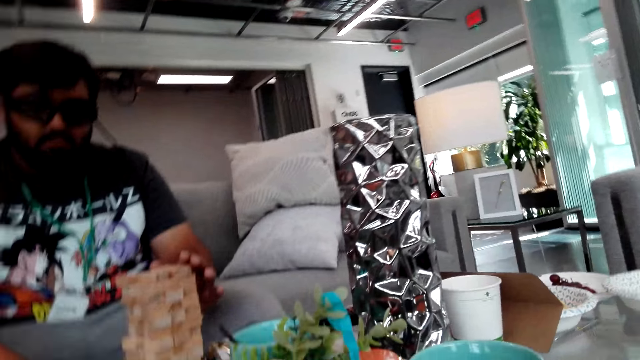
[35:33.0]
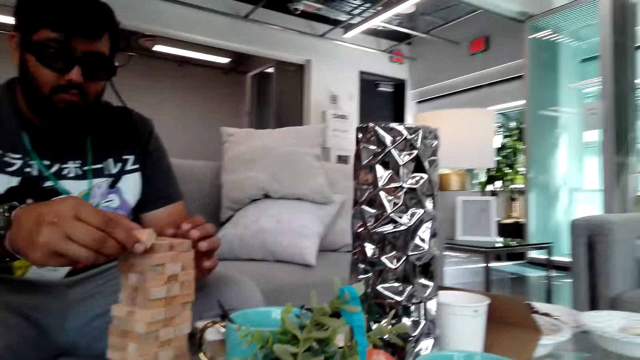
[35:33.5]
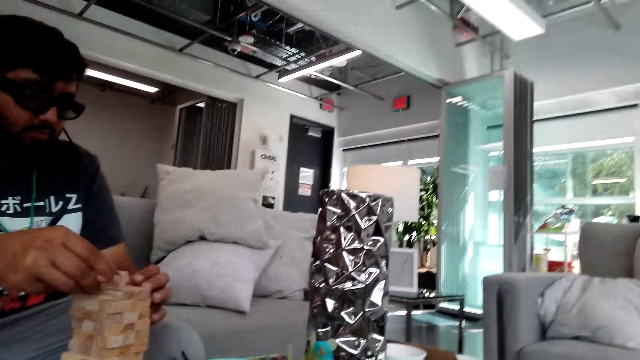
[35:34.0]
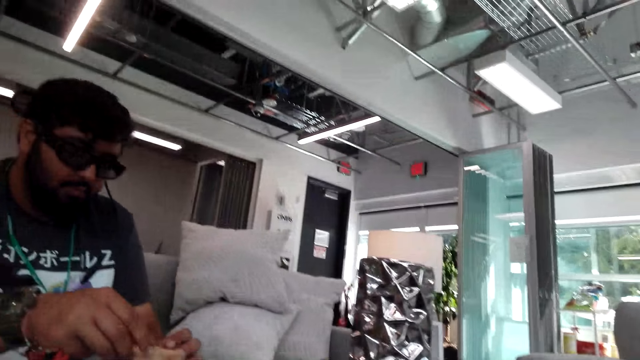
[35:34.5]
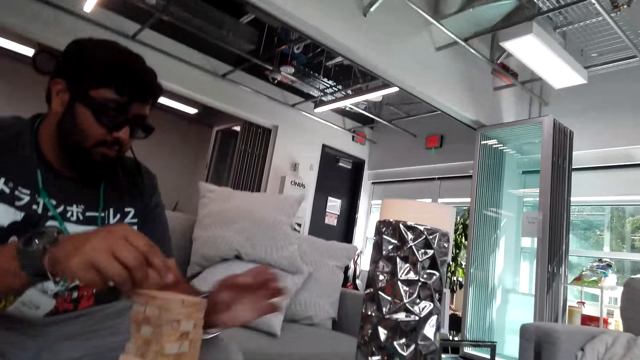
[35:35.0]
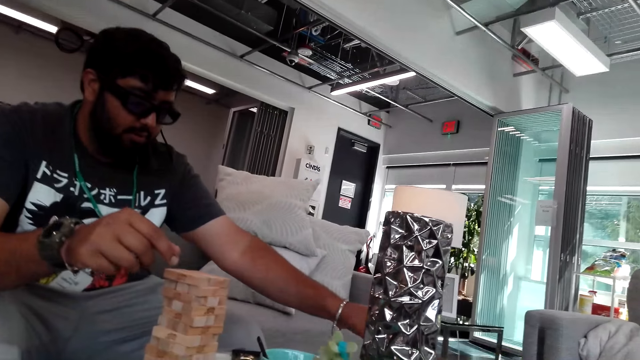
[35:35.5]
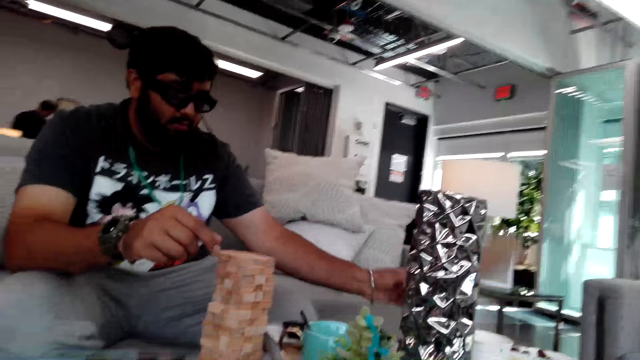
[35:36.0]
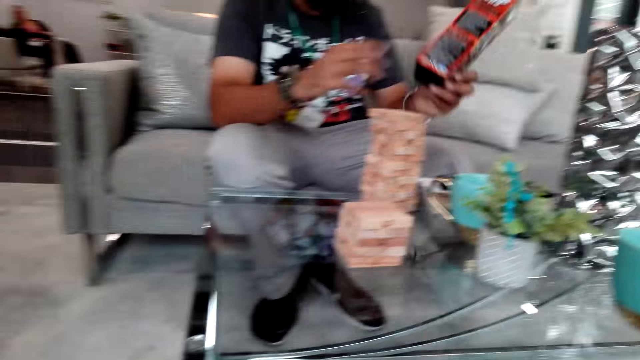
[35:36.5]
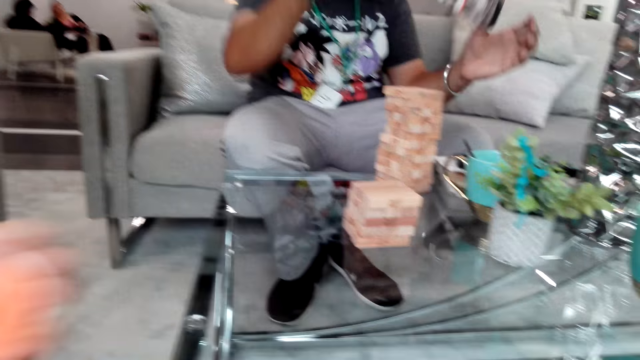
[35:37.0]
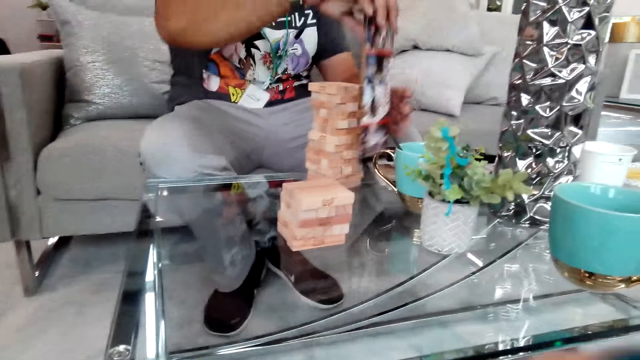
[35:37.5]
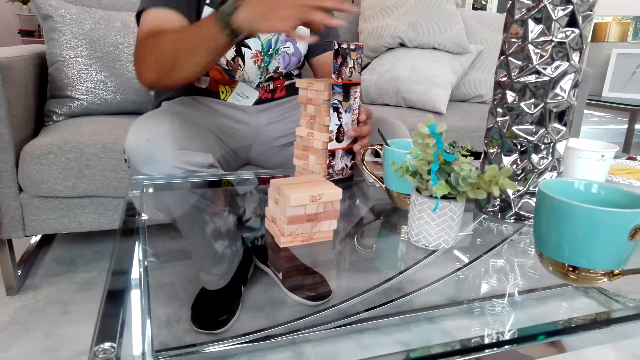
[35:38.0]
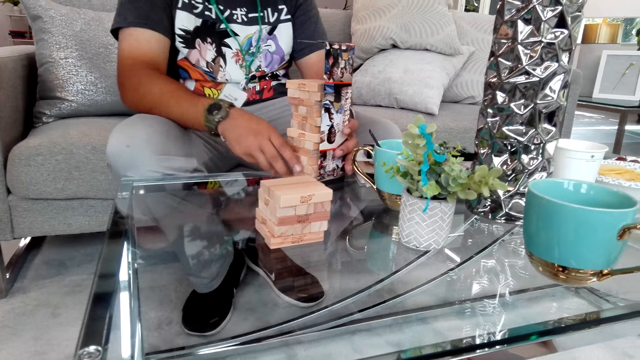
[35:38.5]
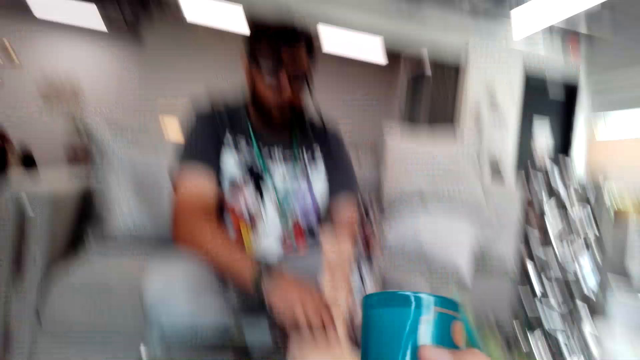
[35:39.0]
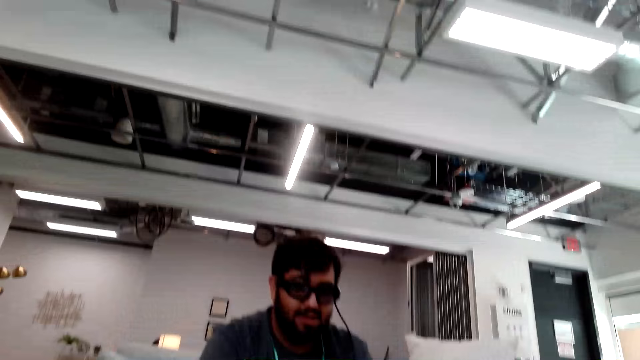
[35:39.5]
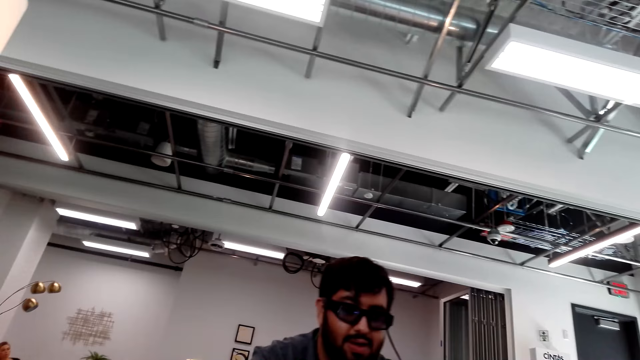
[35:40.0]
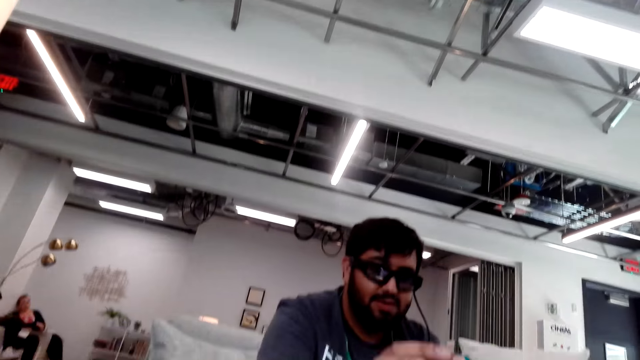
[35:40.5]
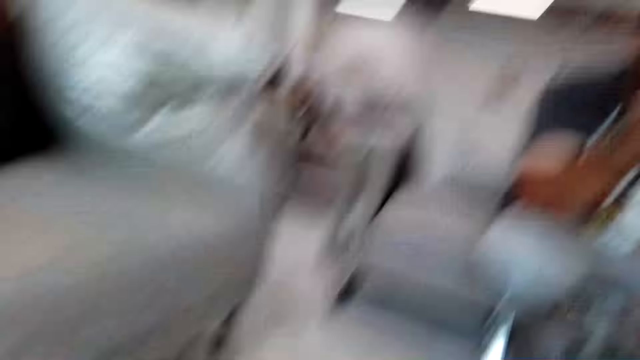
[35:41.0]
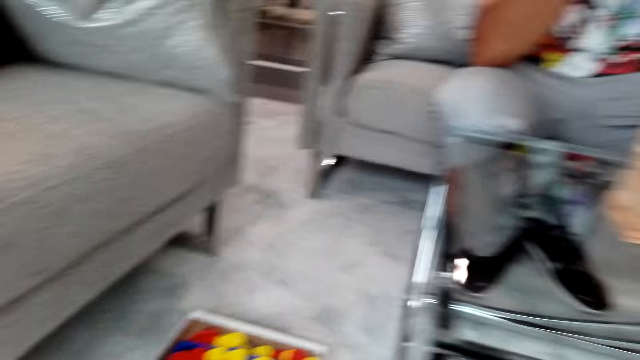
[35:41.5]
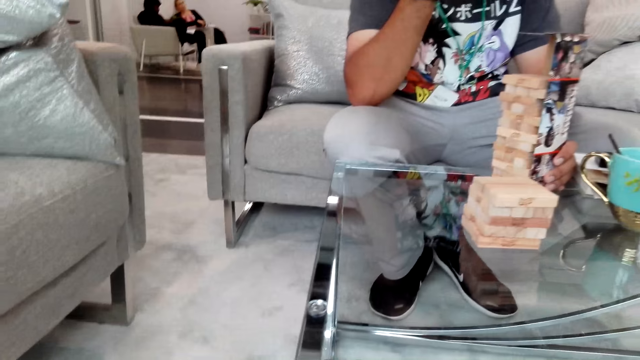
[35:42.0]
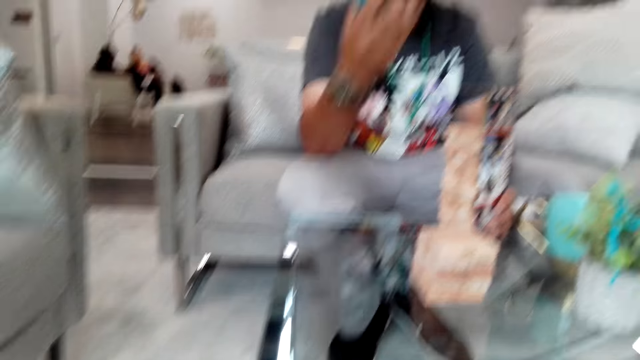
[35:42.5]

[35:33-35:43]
A man places blocks on the tower. The man picks something from the table. The man places something on another. The man places something on the tower. The man holds the tower with both hands. The camera wearer looks around the house.

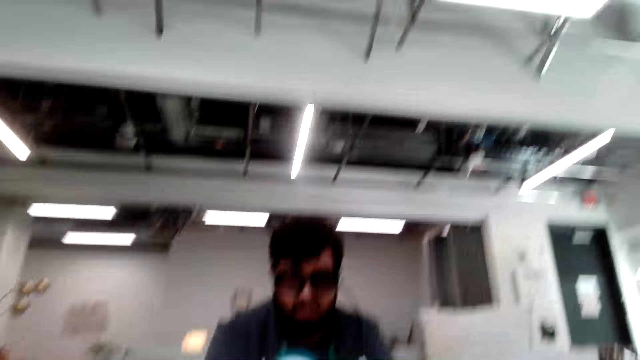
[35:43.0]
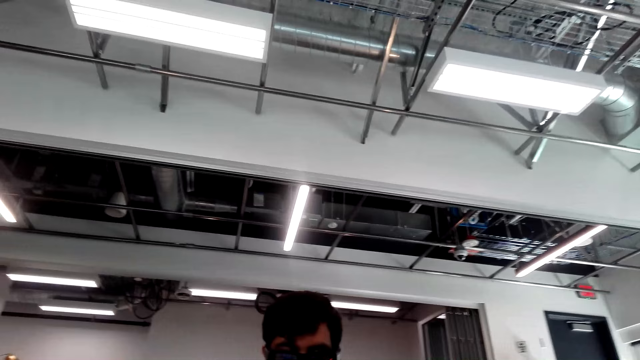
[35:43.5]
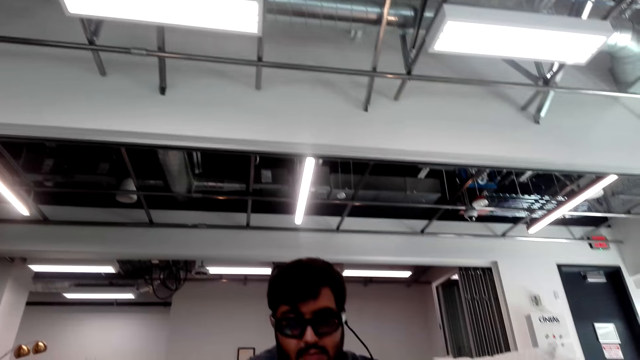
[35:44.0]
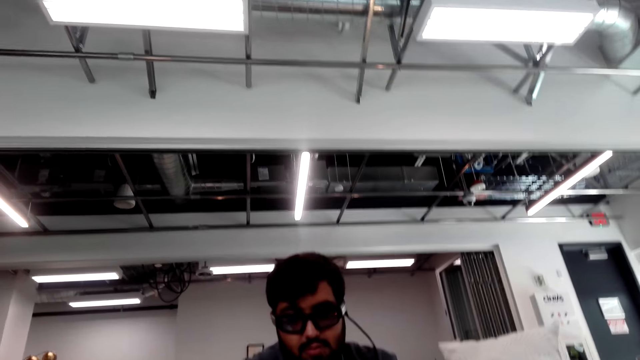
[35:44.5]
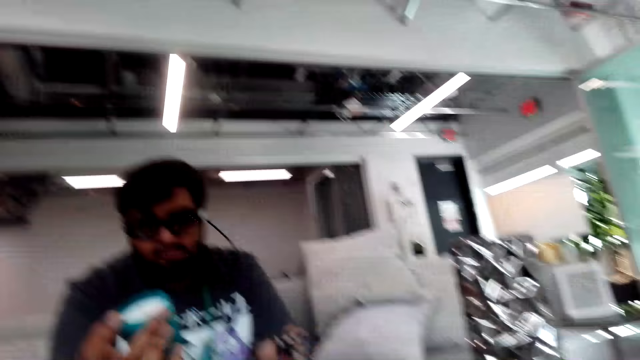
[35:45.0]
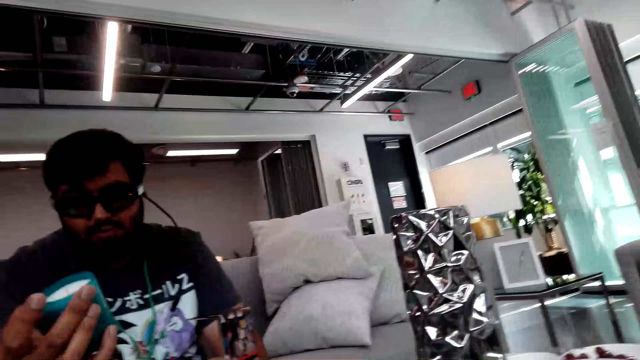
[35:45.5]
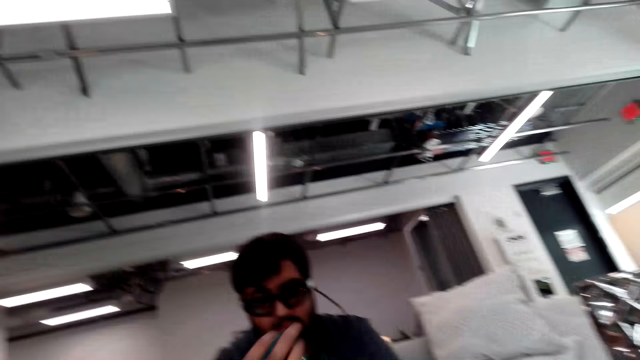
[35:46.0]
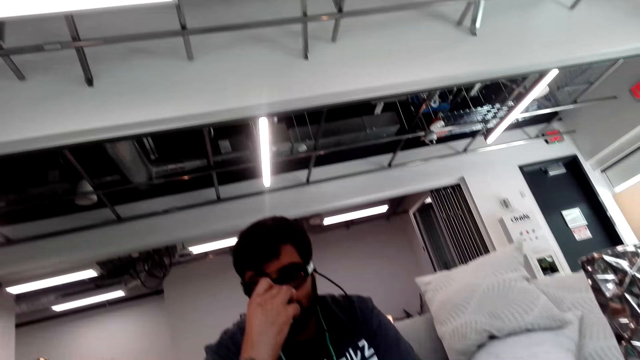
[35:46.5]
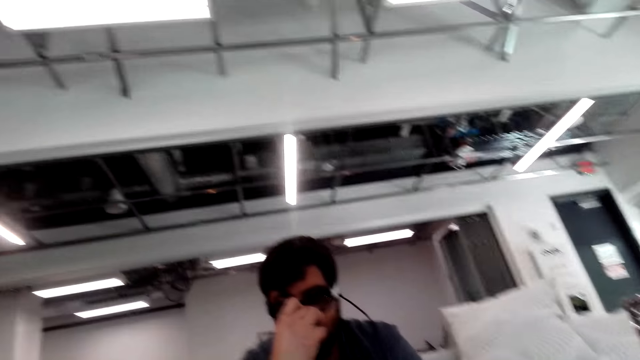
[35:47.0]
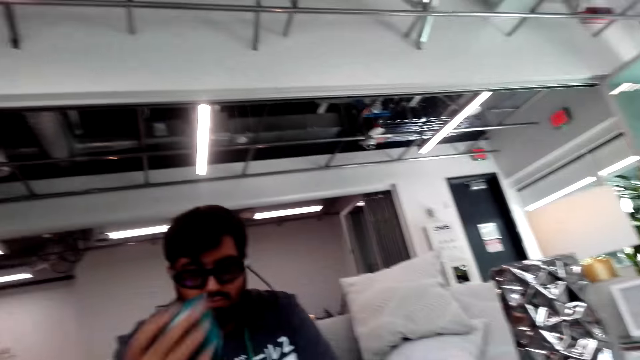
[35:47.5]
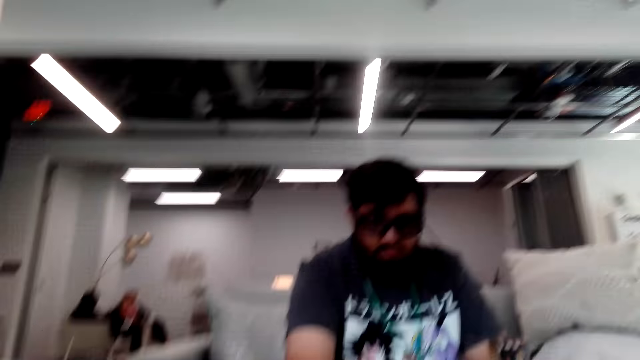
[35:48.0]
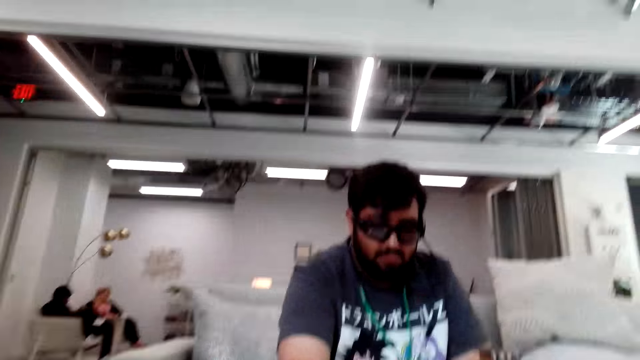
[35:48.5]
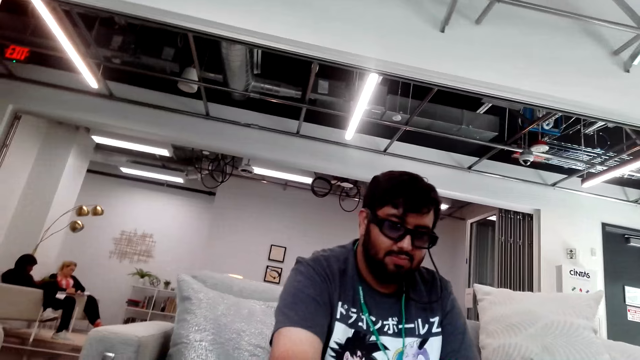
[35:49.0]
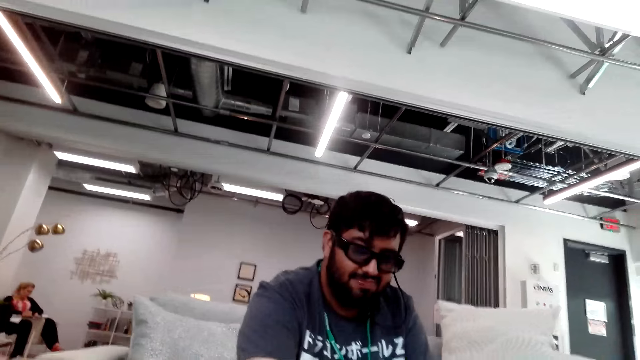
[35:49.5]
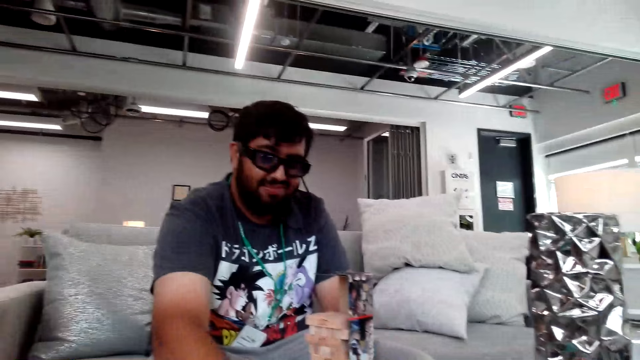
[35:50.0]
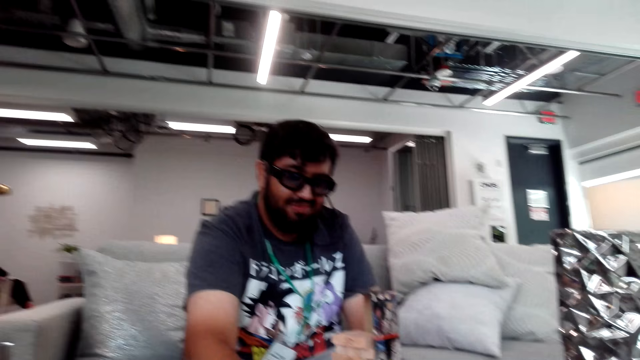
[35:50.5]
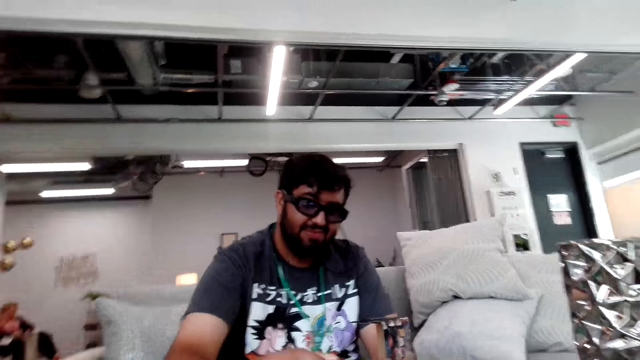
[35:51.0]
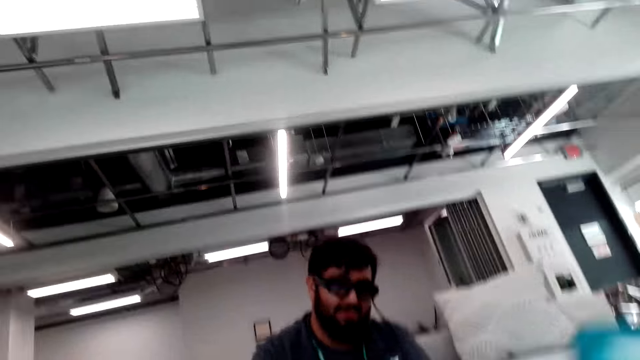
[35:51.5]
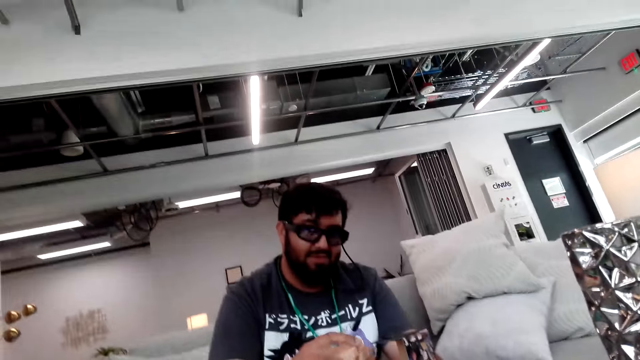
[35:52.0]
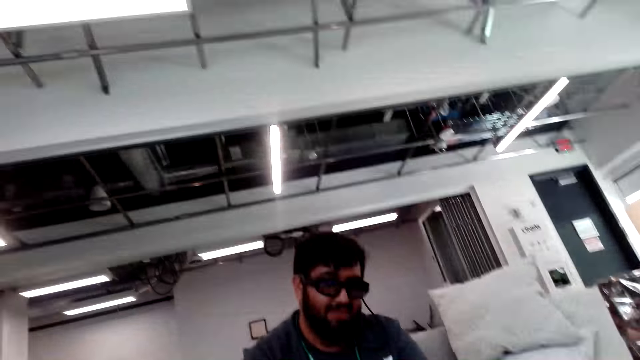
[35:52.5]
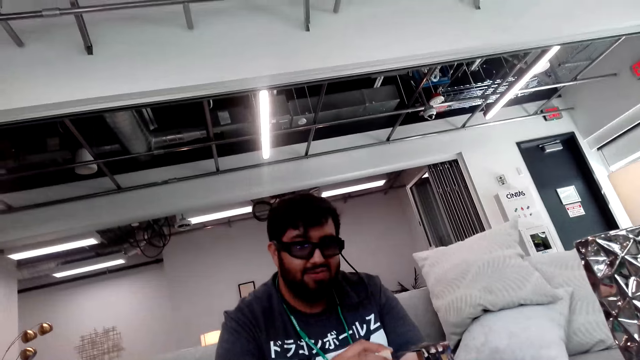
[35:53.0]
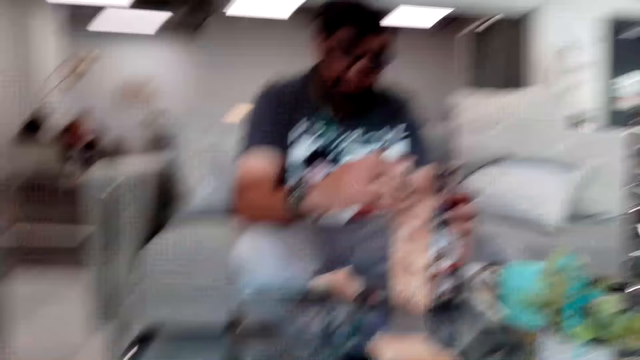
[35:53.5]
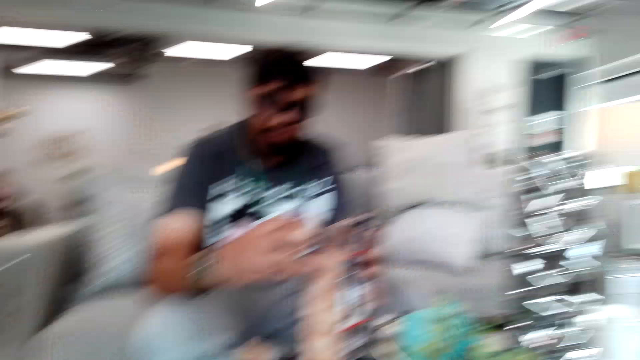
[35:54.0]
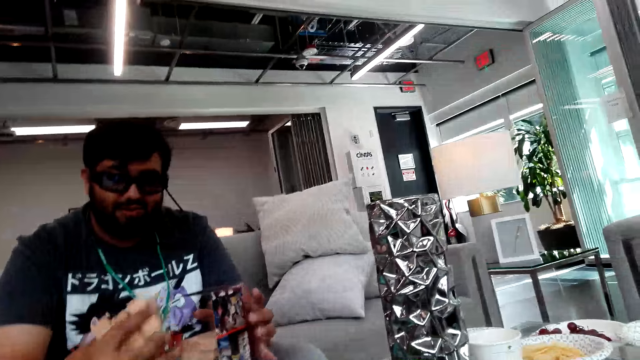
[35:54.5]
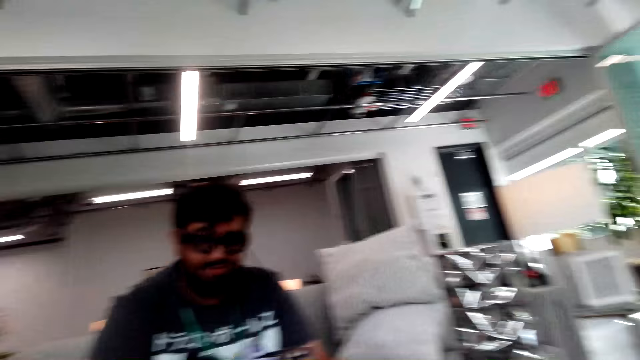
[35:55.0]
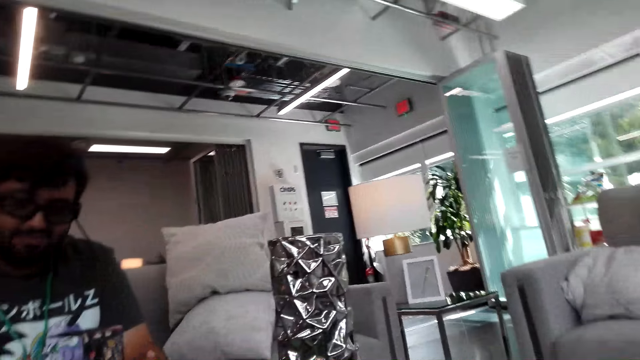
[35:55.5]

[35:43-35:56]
A man picks a cup from the table. The man drinks something from the cup and places the cup on the table. The camera wearer talks with the man. They look around the house.
